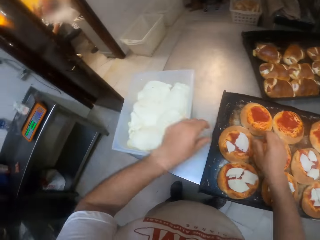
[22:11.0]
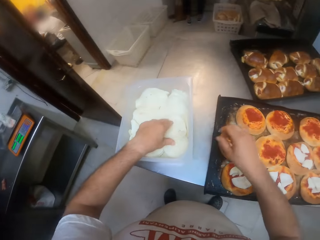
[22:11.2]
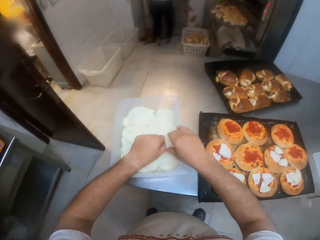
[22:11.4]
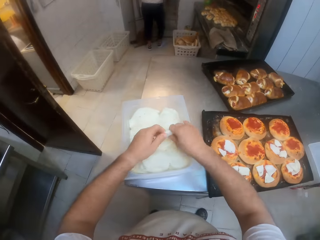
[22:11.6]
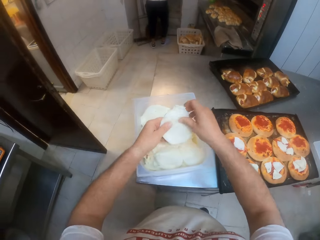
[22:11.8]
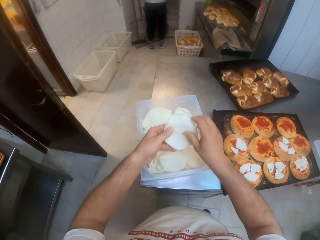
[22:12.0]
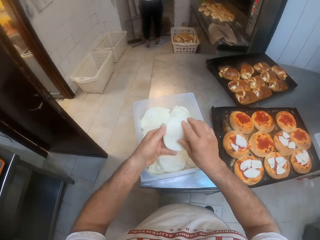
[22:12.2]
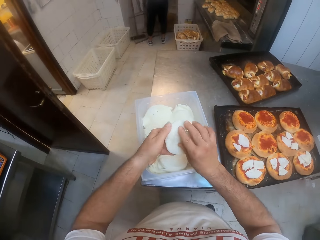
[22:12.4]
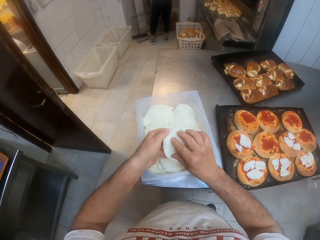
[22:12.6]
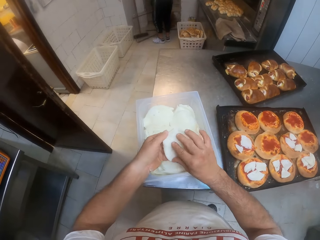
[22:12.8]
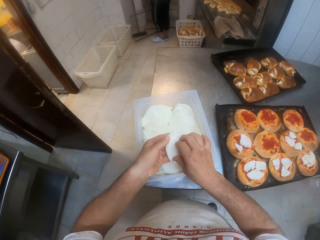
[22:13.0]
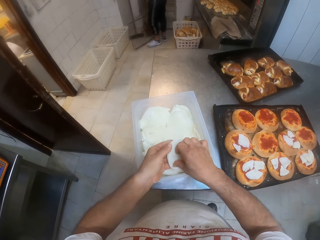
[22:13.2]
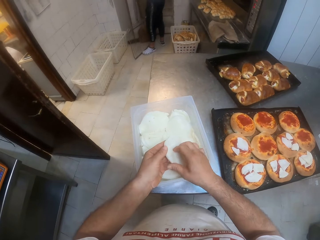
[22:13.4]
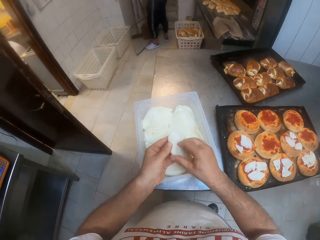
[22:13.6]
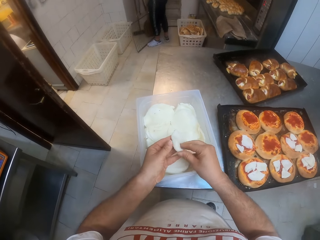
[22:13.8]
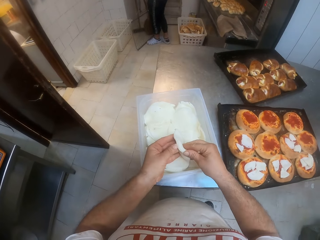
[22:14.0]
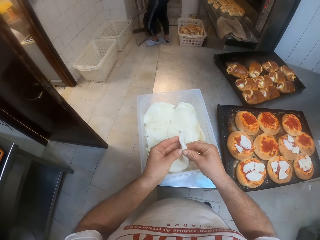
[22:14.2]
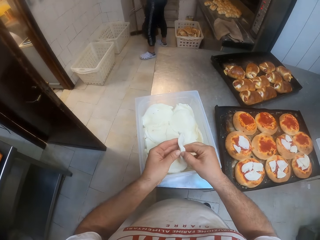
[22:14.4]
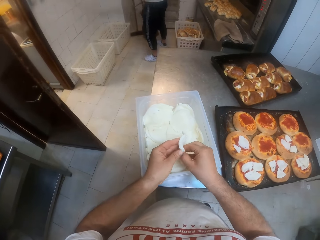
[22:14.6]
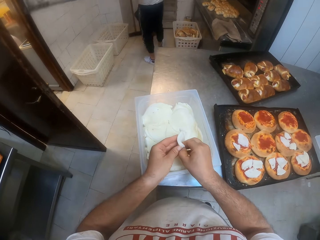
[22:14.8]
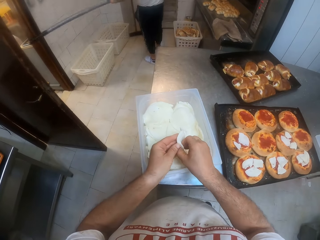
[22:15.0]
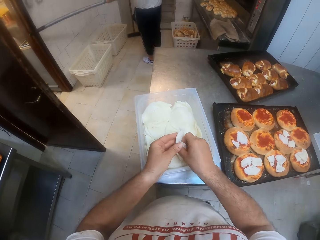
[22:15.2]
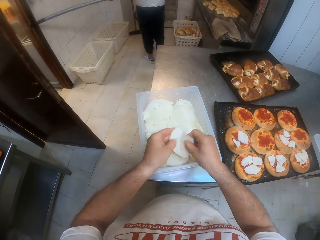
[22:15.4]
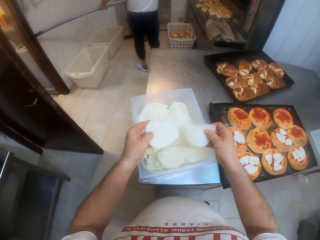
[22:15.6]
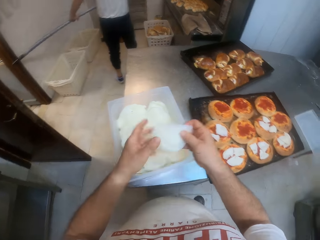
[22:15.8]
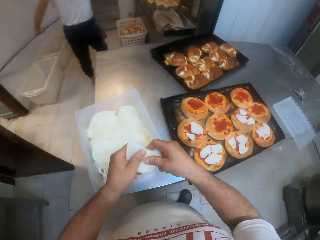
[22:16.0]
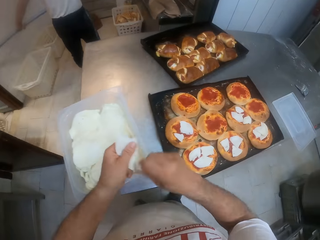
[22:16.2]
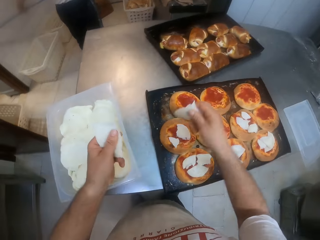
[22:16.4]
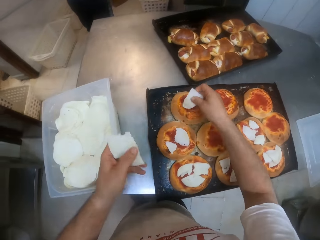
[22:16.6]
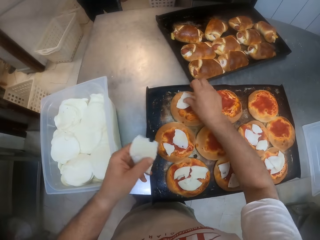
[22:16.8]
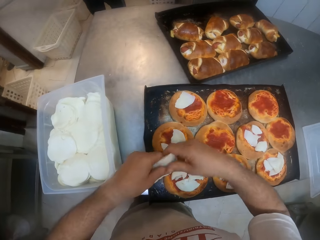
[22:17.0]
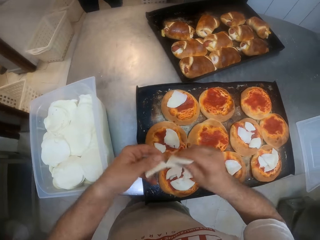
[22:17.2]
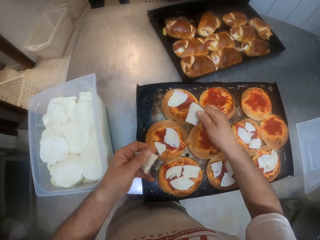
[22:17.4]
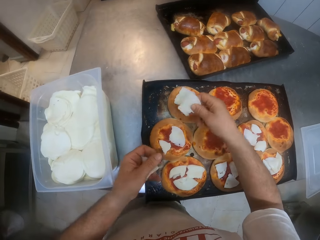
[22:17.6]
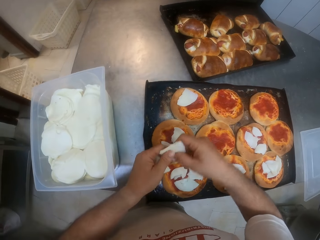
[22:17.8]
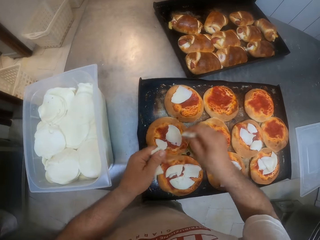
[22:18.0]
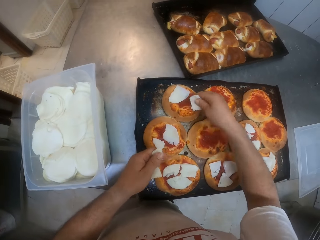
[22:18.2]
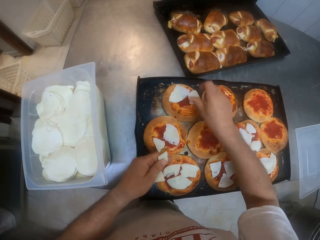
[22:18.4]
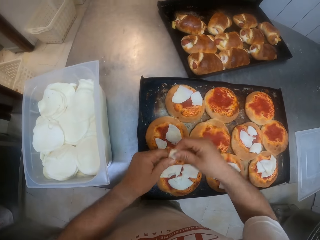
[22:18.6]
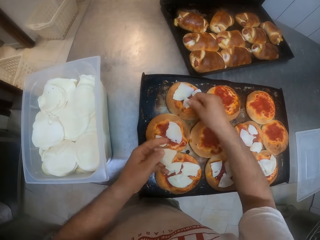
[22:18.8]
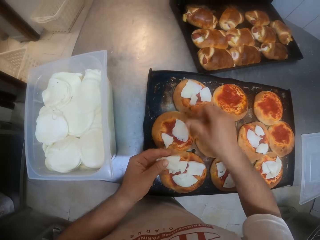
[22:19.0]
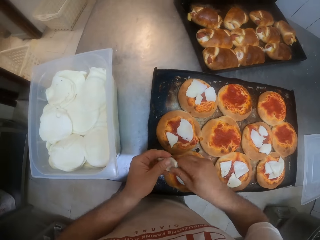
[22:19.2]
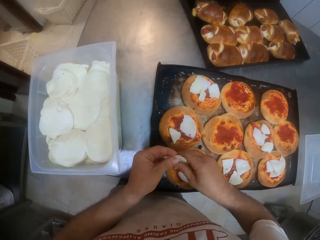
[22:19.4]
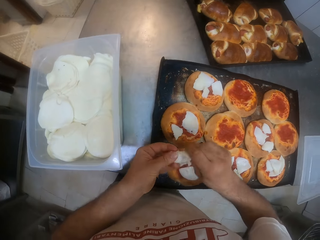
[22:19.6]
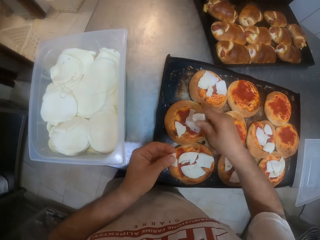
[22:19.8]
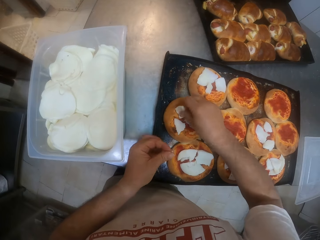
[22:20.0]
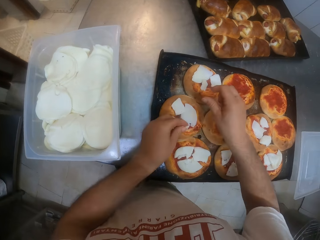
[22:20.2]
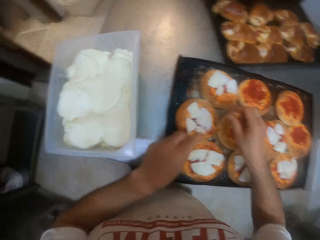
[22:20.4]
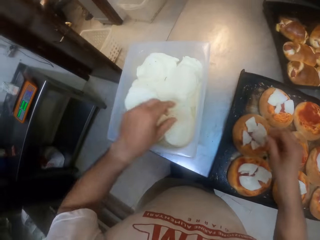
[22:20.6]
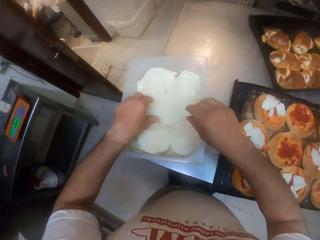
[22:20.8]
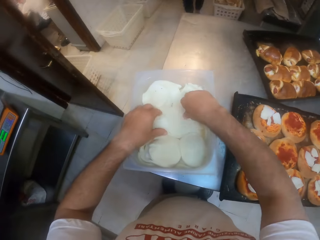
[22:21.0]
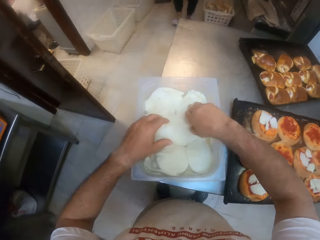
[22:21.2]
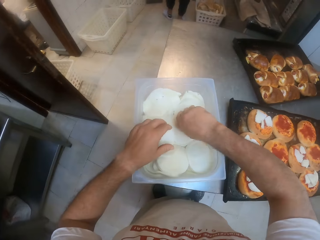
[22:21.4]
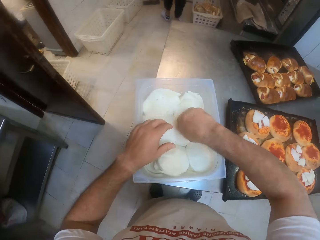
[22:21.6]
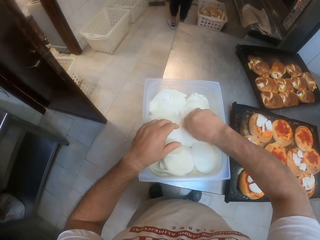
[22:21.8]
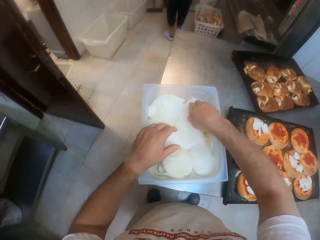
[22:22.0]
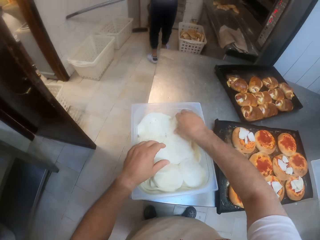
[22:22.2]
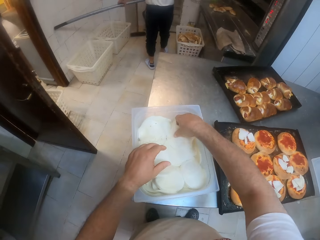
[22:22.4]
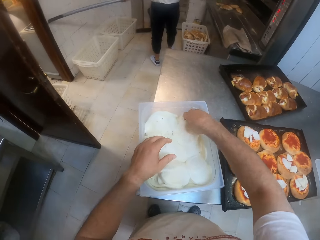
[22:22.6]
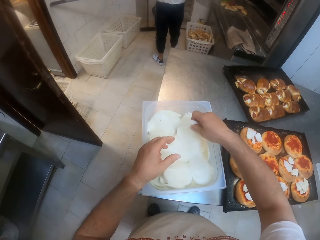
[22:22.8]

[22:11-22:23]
The camera wearer puts the cheeses on a bread with his hands. He removes a cheese from the container with his left hand. He tears the cheese with his hands. He puts the cheese on the bread with his right hand. He tears the cheese with his hands. He tears the cheese with his hands again. He puts the cheeses on the bread with his right hand. He tears the cheese with his hands. He puts the cheeses on the bread with his hands. He removes some cheeses from the container with his right hand.

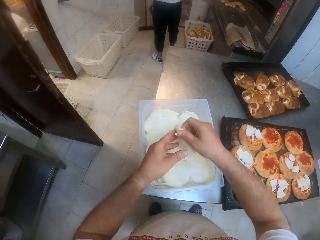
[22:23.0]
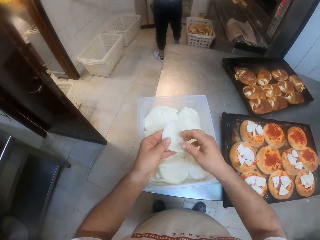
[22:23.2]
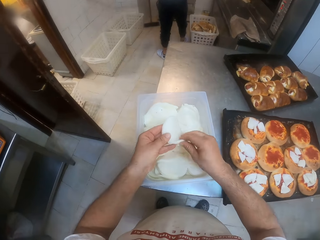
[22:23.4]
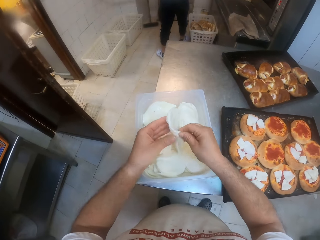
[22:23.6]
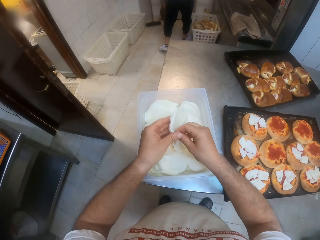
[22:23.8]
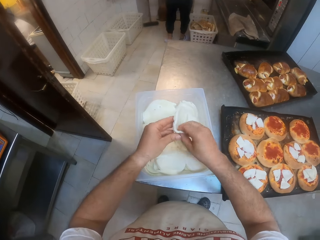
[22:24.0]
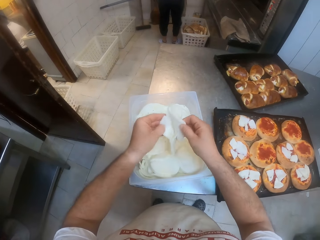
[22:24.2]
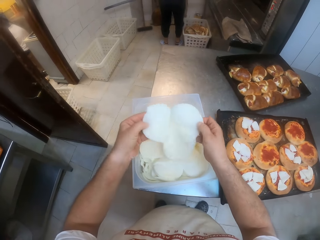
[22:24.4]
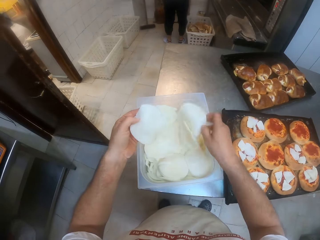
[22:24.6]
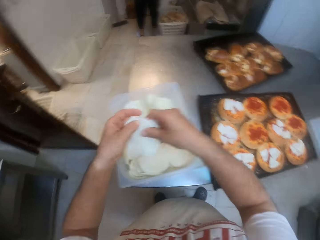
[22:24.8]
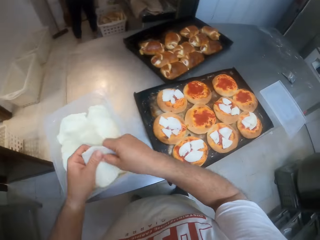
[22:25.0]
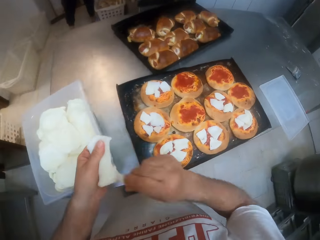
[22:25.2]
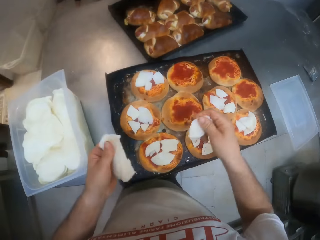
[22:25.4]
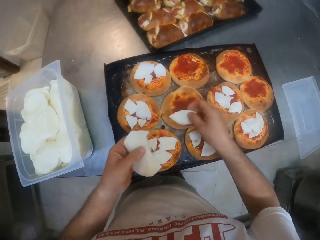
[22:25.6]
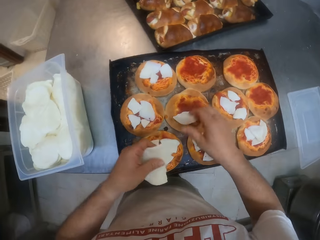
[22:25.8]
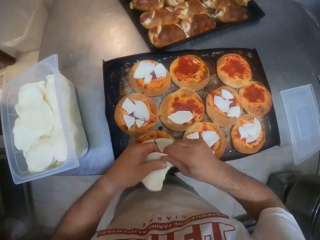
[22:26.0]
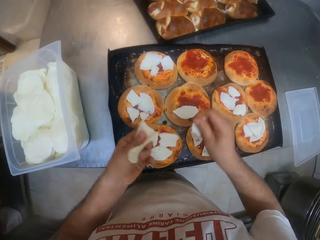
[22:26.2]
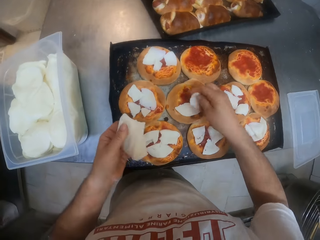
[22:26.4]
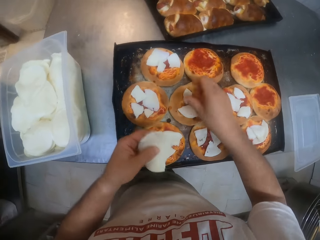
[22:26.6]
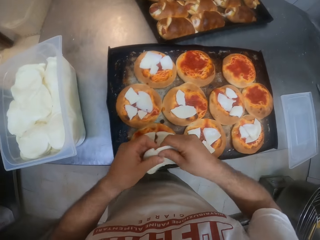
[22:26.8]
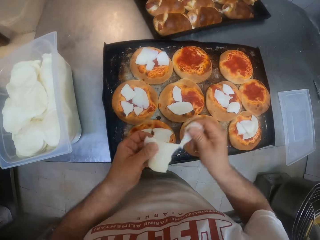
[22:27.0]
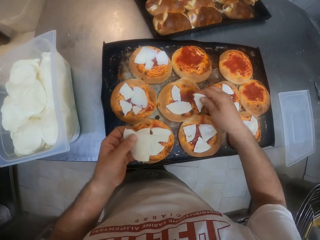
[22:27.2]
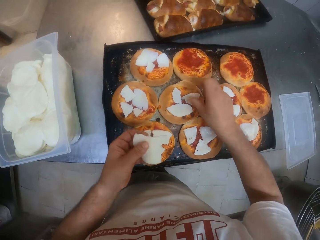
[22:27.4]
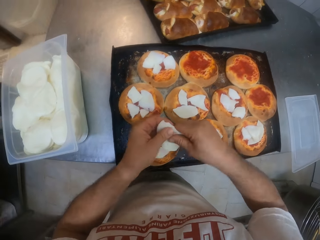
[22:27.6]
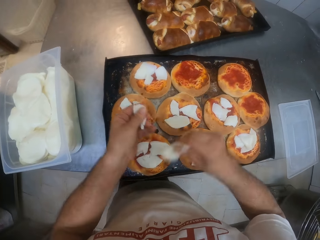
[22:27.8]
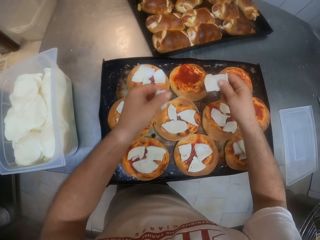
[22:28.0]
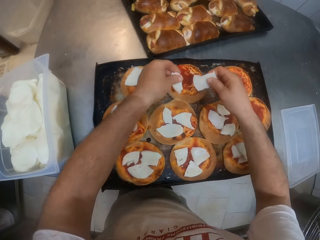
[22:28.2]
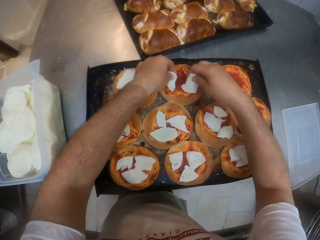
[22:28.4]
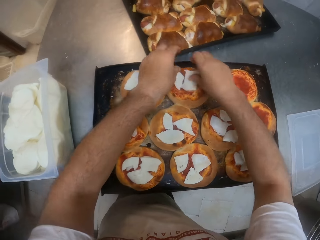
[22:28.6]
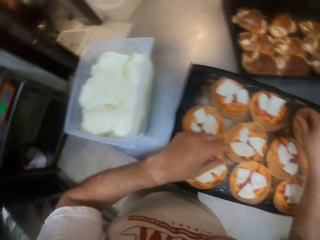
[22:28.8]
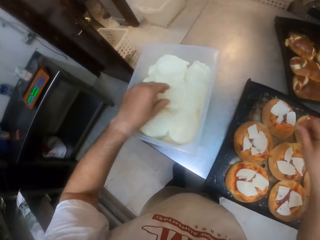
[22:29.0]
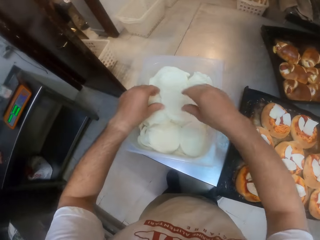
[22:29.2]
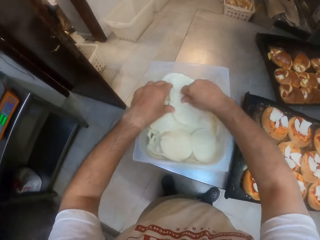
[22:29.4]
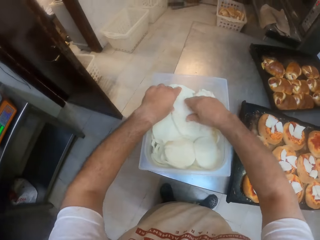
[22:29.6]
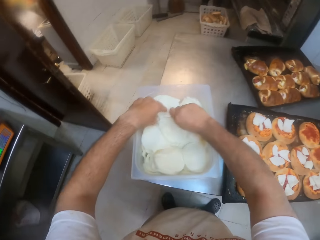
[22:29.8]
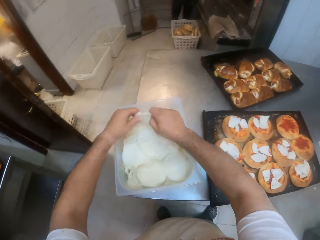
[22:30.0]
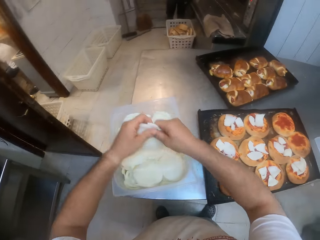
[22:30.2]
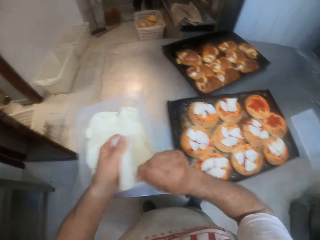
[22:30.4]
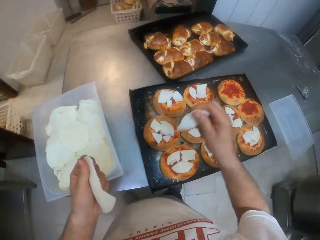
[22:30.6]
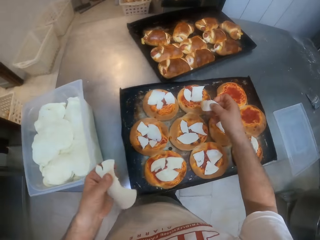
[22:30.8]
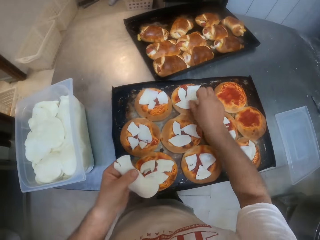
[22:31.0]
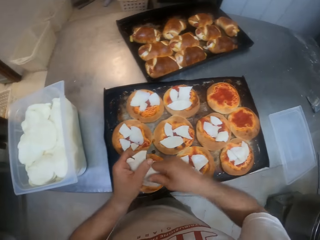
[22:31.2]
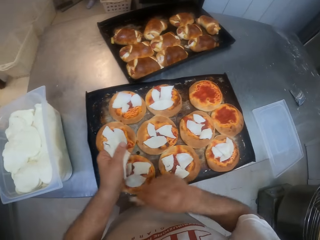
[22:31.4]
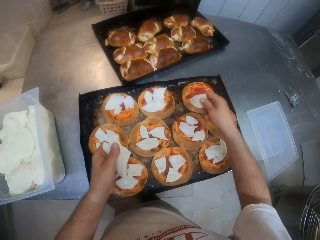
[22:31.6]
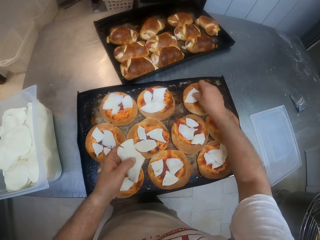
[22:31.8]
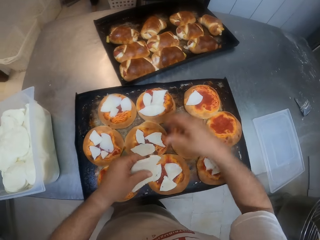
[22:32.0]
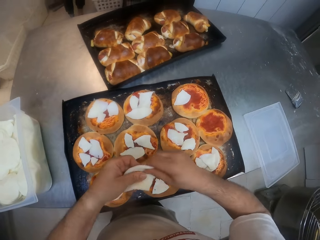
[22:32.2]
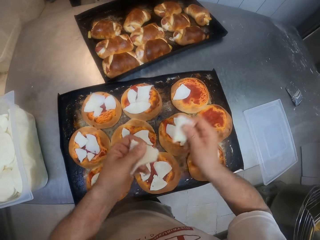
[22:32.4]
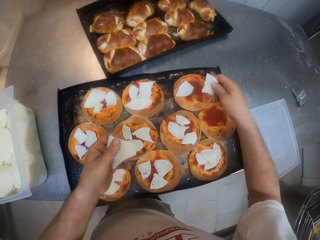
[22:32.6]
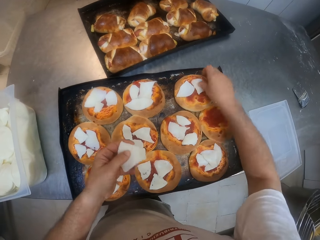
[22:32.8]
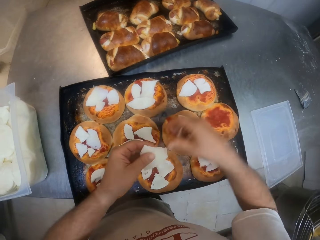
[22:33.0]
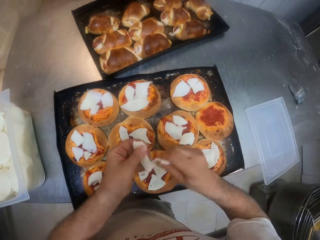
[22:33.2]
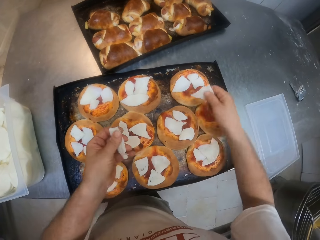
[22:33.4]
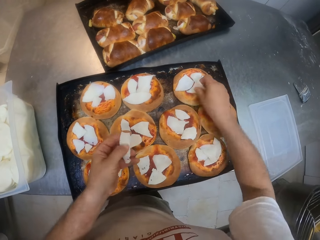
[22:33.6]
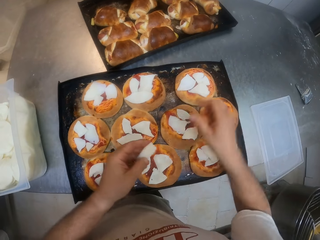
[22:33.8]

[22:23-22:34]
The camera wearer separates the cheeses with his hands. He drops some cheeses into the container with his right hand. He tears the cheese with his hands. He cuts the cheese with both his hands. He puts the cheese on a pizza on a tray on the table with both his hands. He picks a cheese from the container on the table with both his hands. He cuts the cheese with both his hands. He puts the cheese on the pizza on the tray on the table with both his hands.
